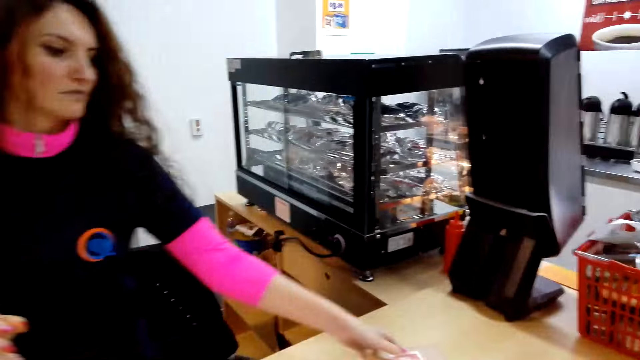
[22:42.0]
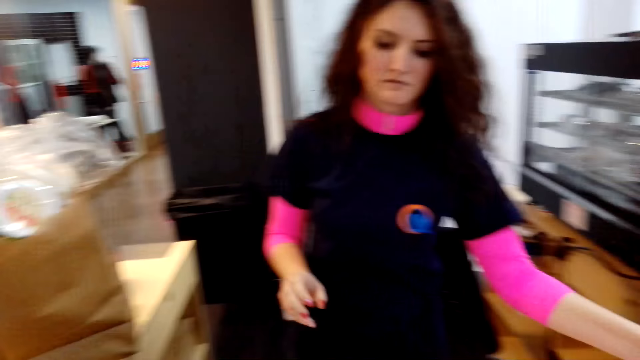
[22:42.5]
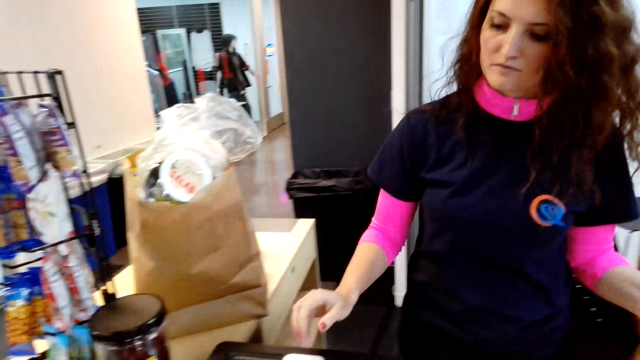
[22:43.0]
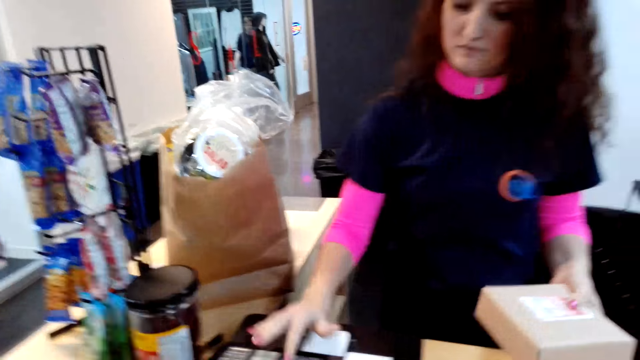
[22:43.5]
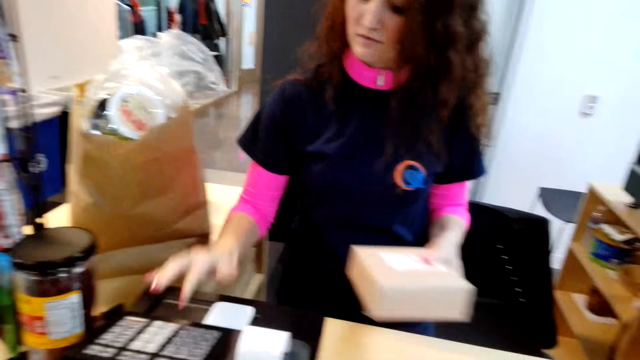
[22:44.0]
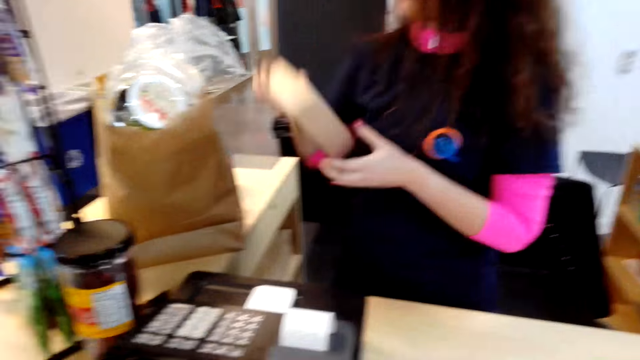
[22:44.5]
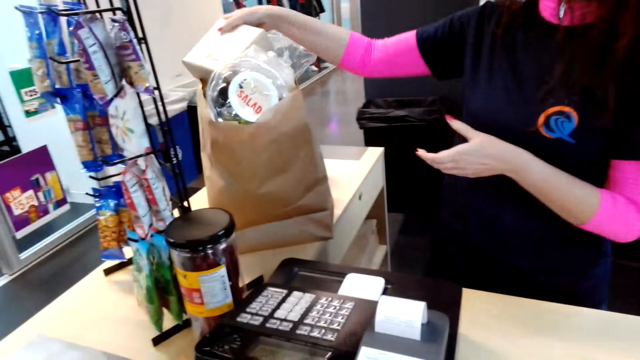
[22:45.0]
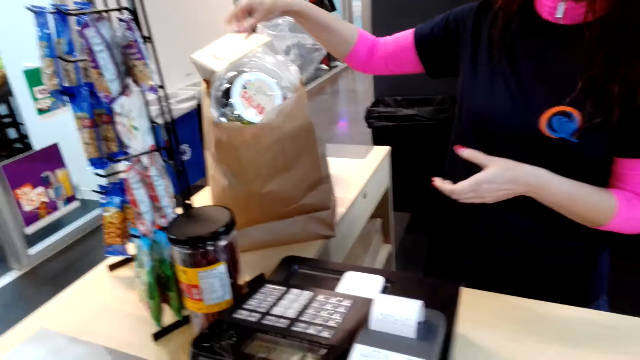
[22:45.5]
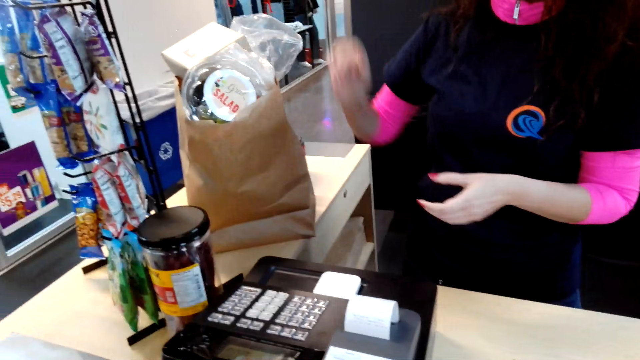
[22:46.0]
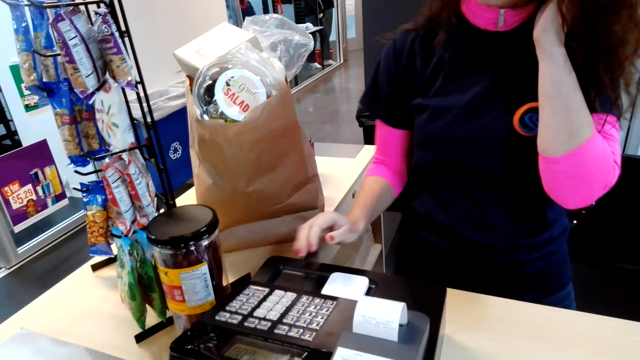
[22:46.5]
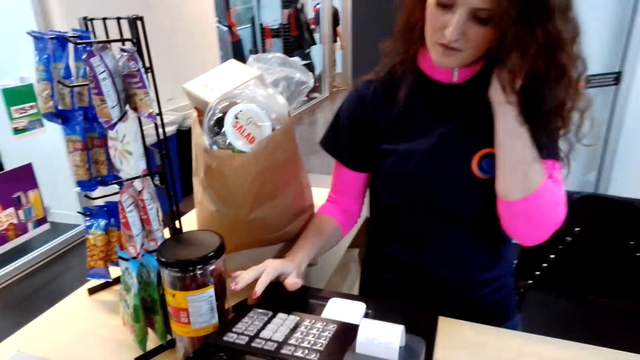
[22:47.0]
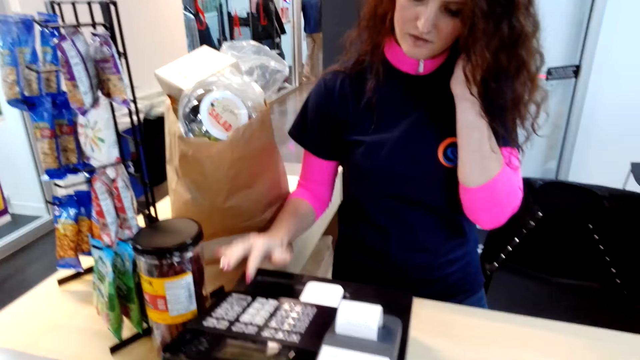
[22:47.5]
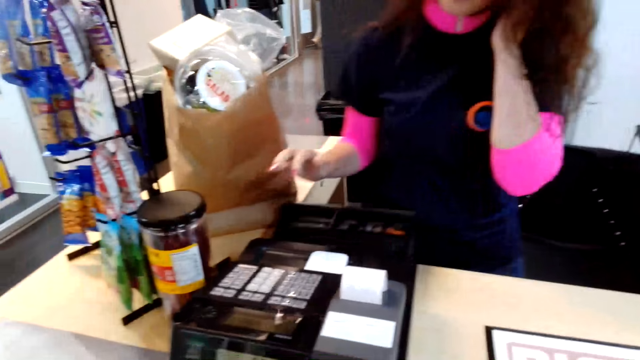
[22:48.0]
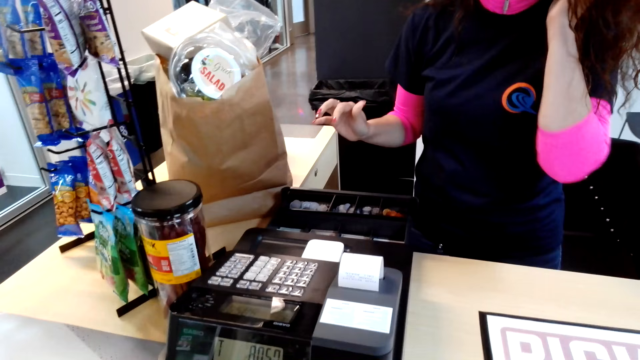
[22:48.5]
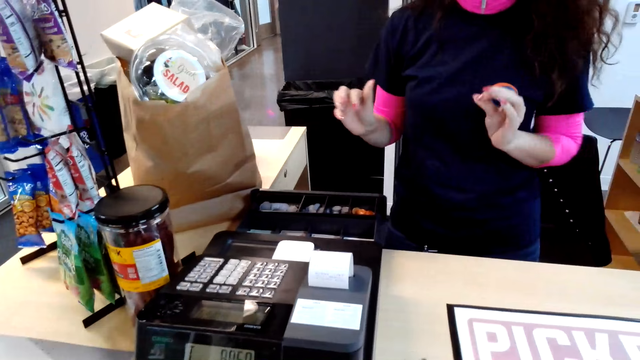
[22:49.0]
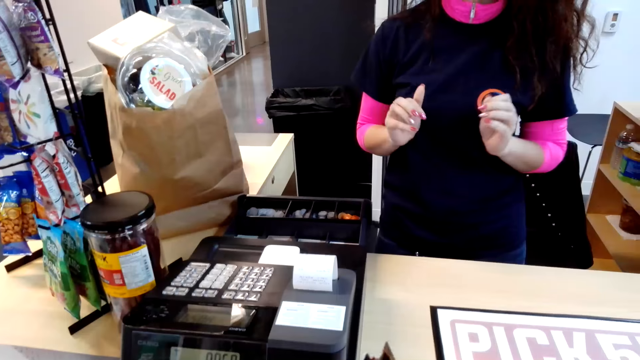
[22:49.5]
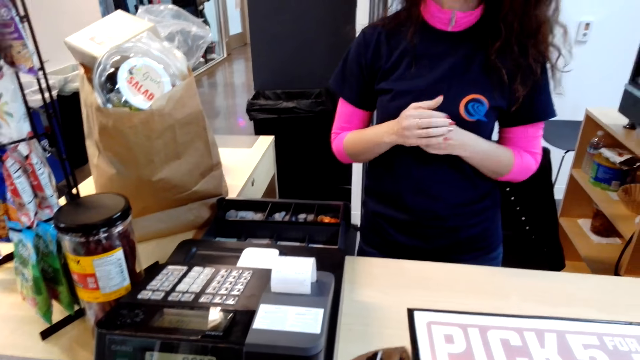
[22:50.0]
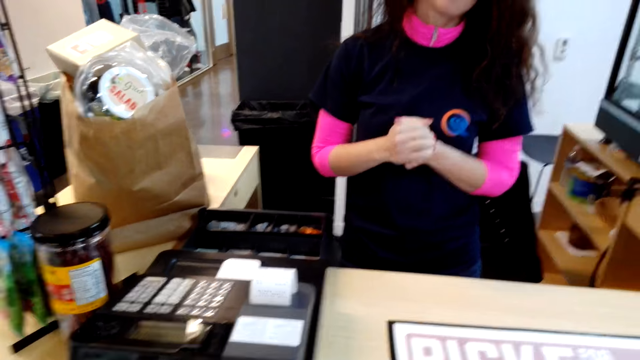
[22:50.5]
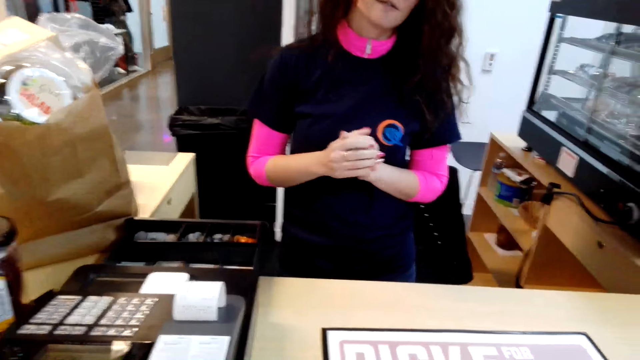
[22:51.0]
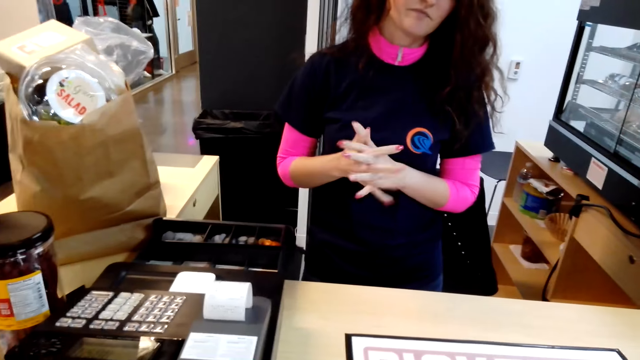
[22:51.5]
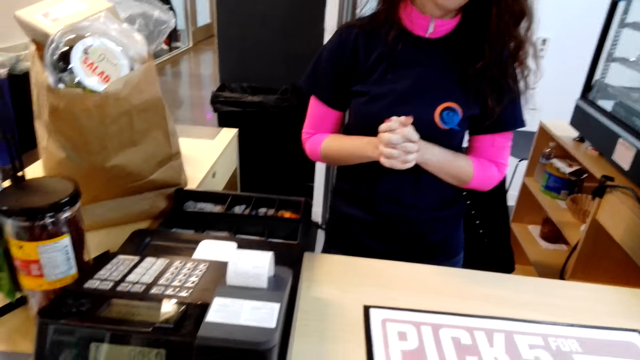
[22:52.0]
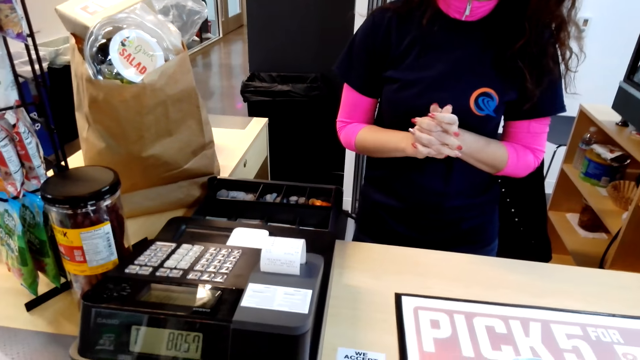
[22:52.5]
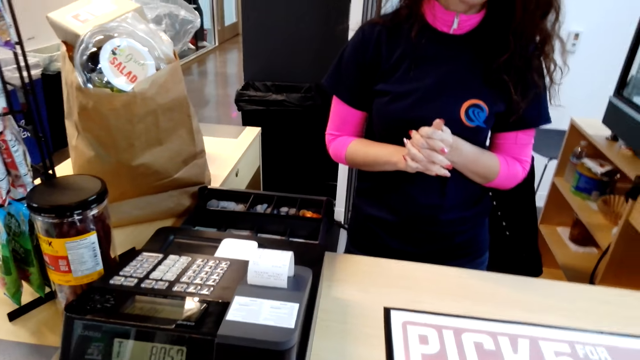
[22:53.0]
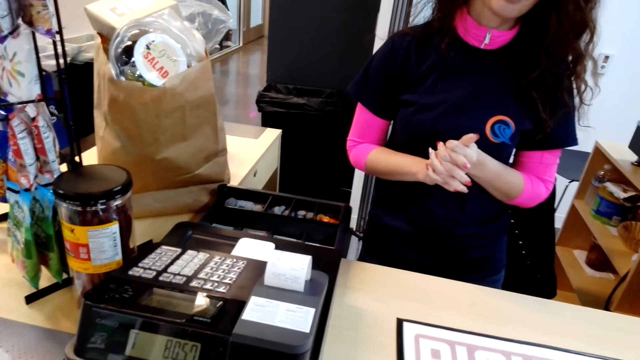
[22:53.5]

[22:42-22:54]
A woman takes items from the basket, presses a calculator and puts a container on the table. The camera wearer puts the box in the paper bag. The woman presses the calculator and converses with the camera wearer.

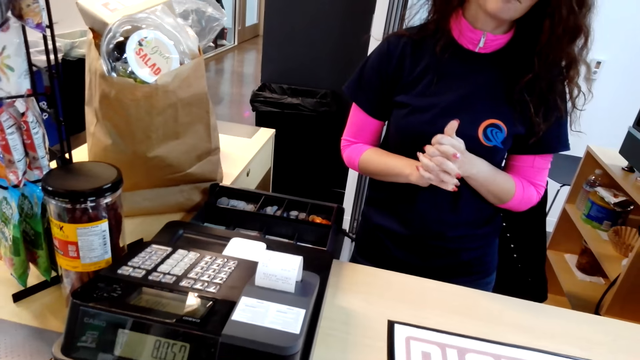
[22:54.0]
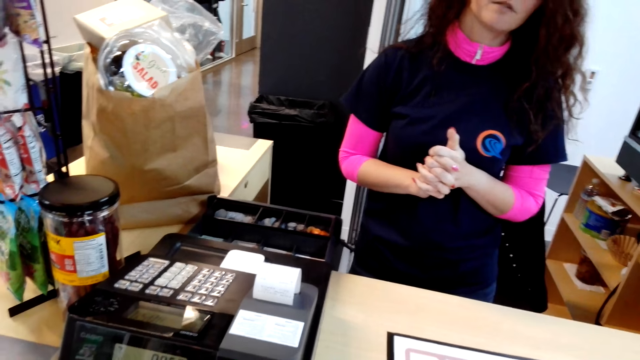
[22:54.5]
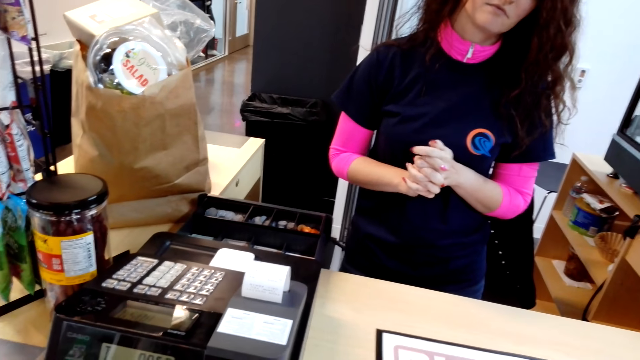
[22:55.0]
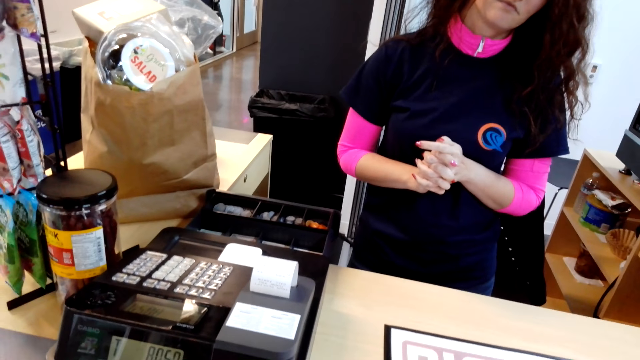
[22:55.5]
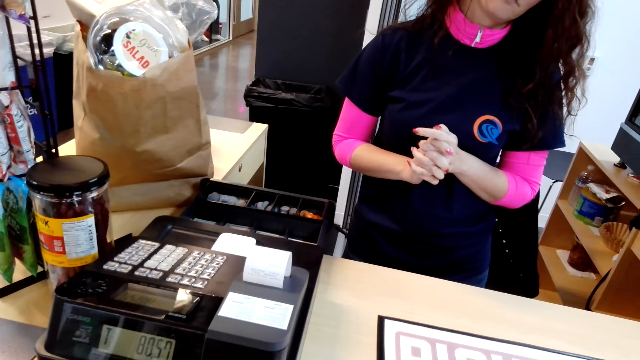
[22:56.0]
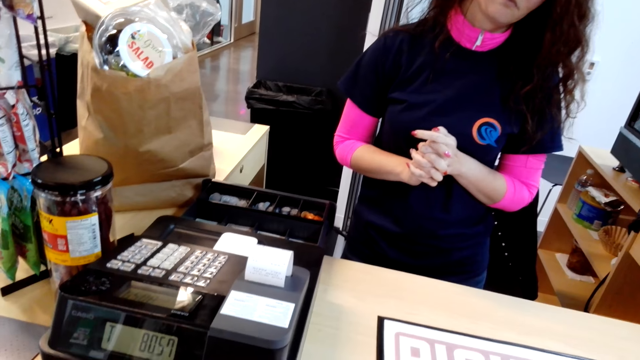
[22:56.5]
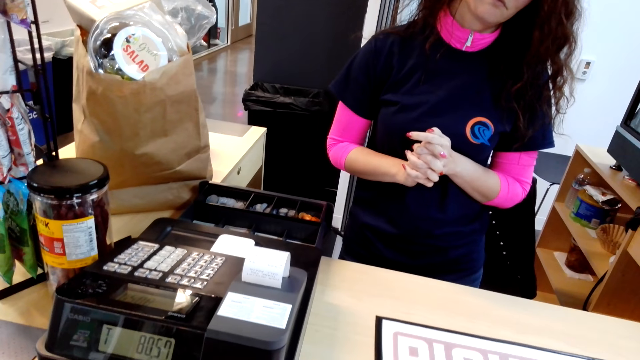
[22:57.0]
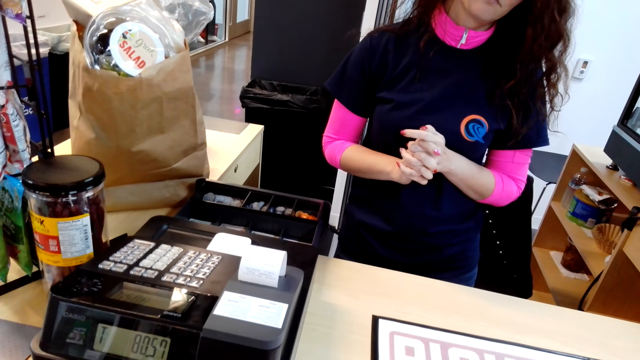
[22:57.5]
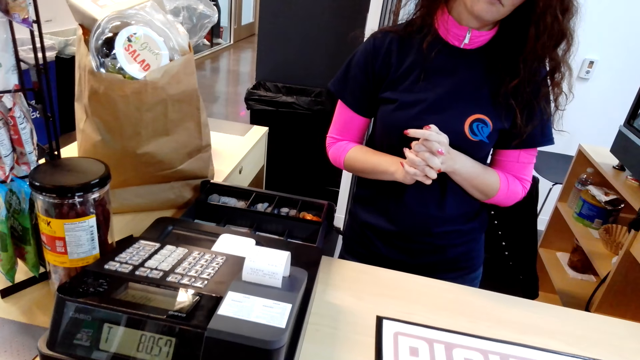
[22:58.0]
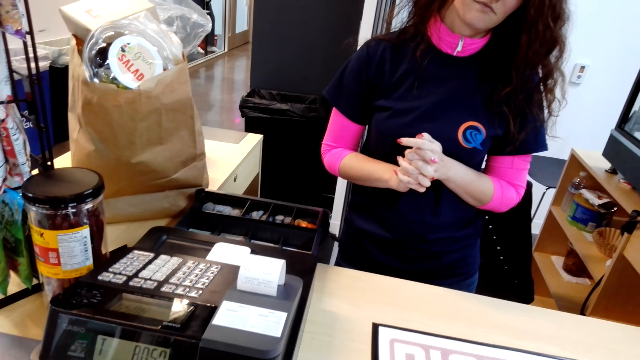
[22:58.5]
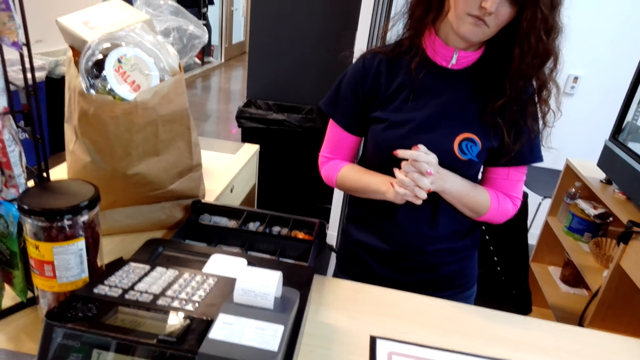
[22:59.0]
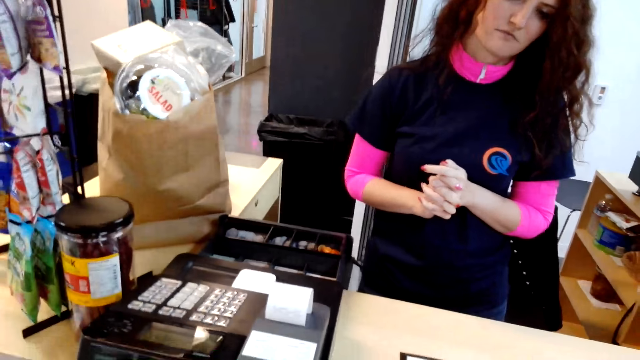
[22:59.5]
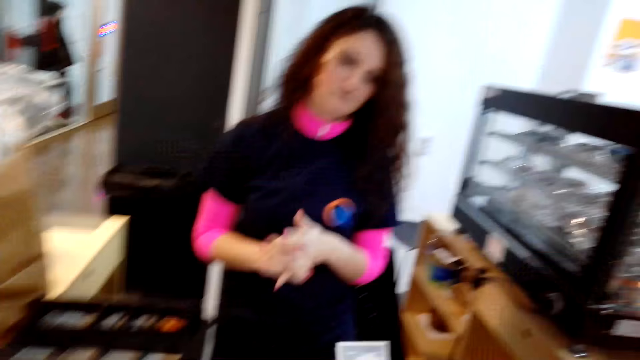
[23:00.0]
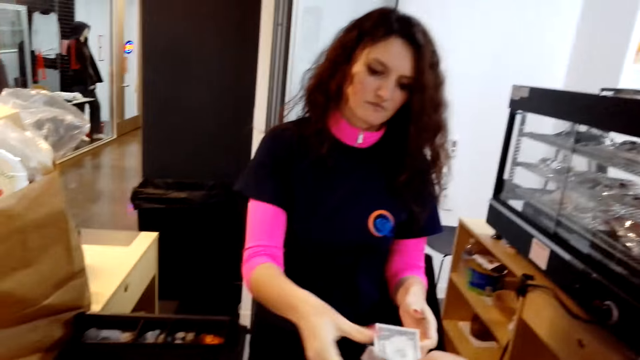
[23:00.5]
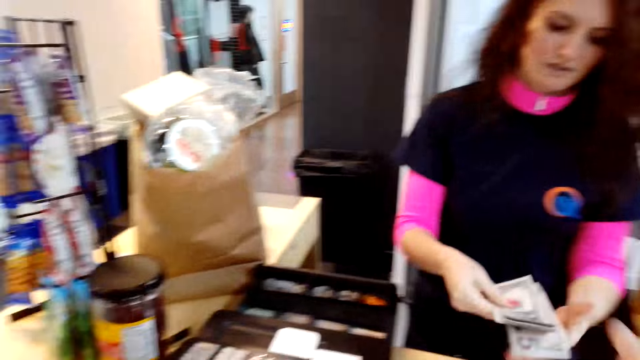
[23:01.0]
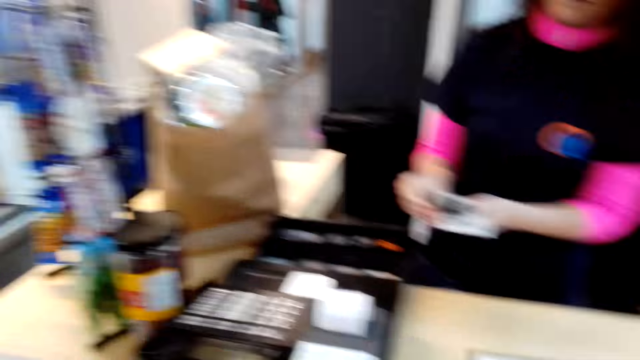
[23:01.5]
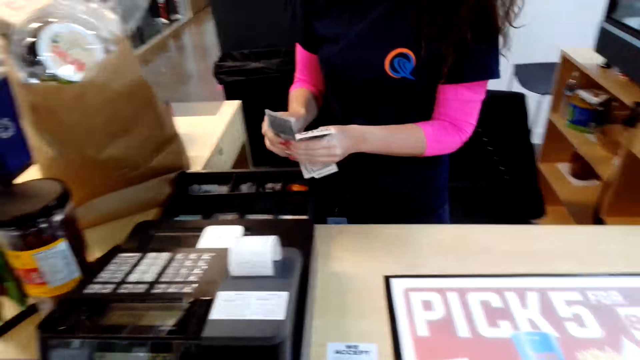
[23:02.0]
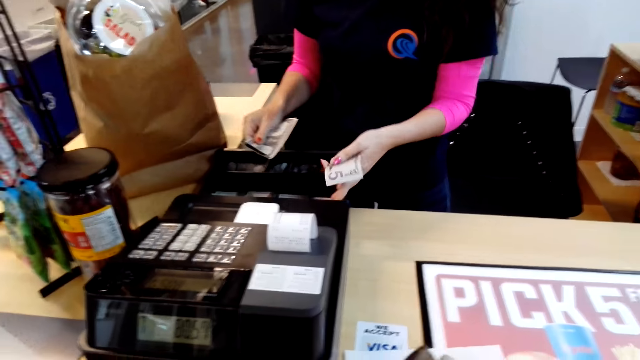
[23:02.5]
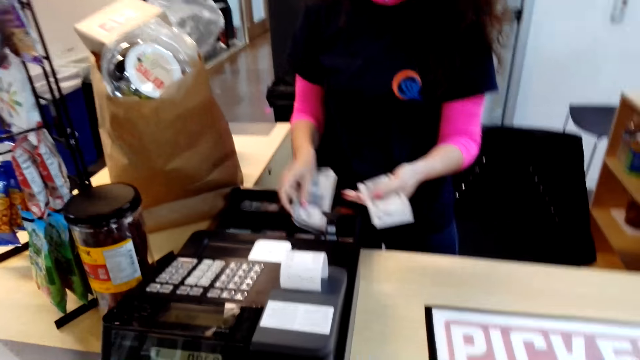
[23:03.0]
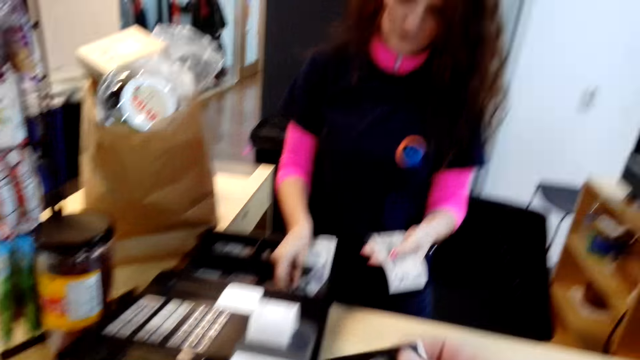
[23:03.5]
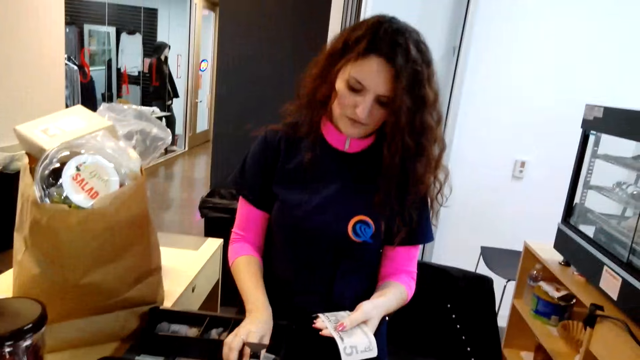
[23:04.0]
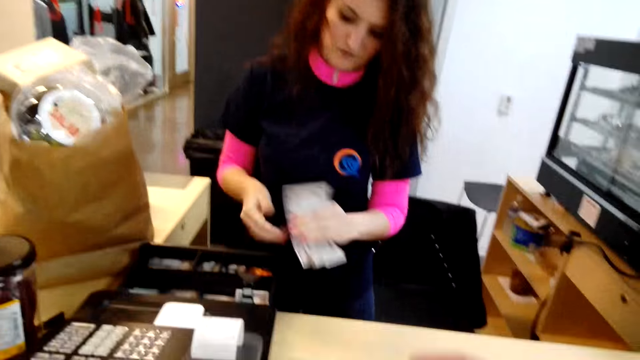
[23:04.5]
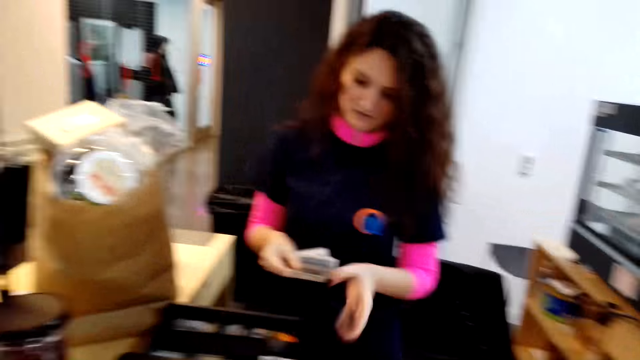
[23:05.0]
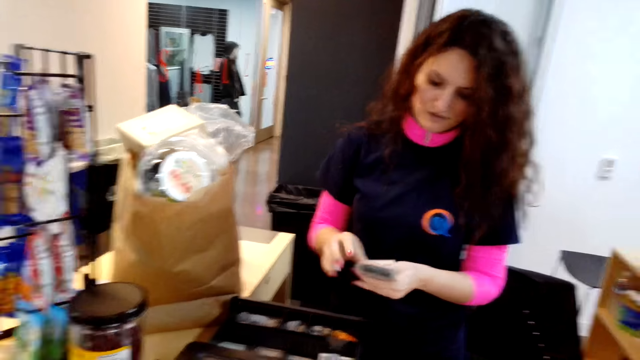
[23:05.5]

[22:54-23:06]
The camera wearer gives the cashier money. The cashier puts the money in the drawer.
